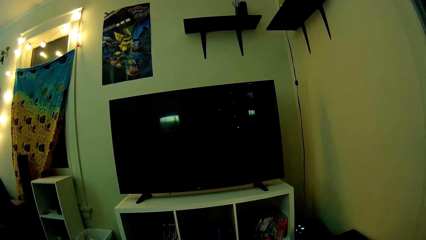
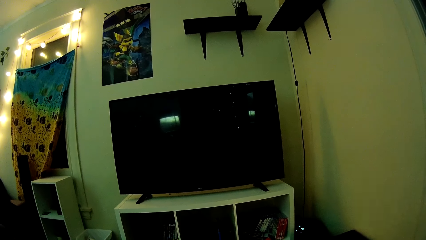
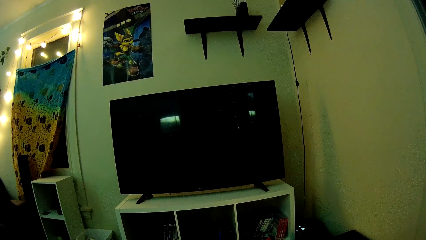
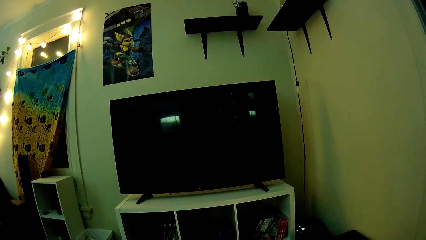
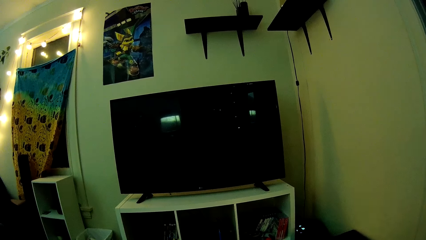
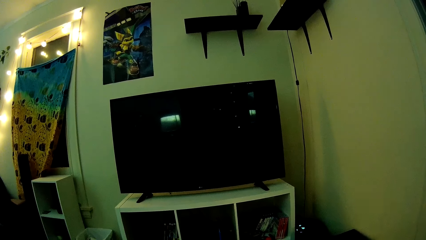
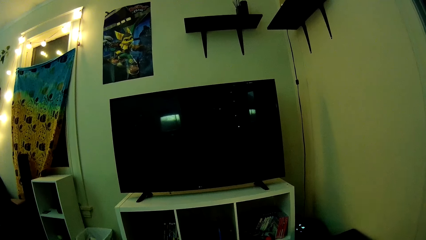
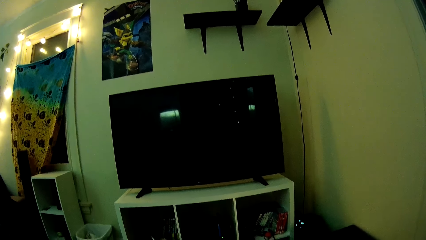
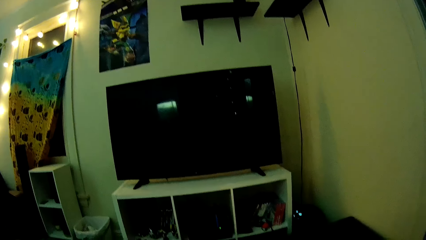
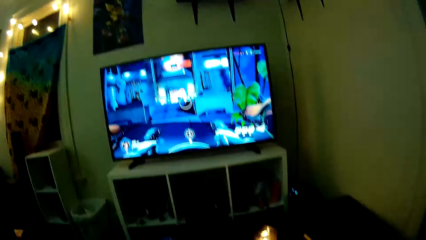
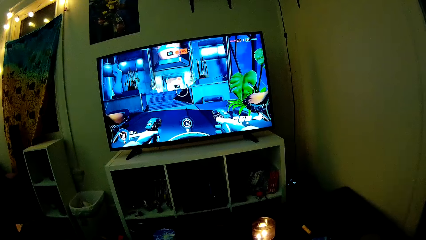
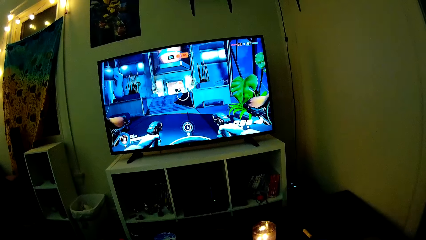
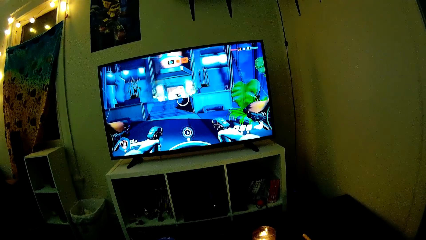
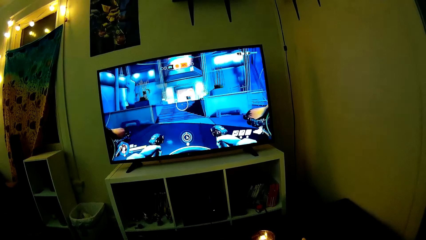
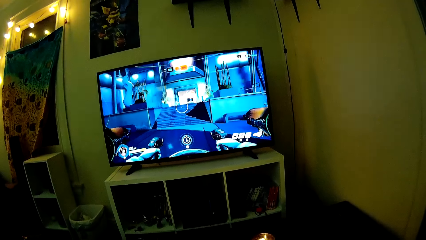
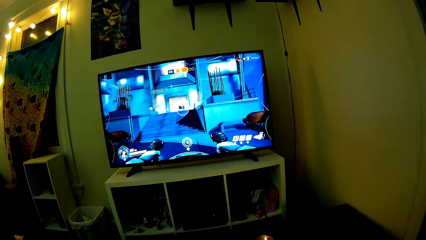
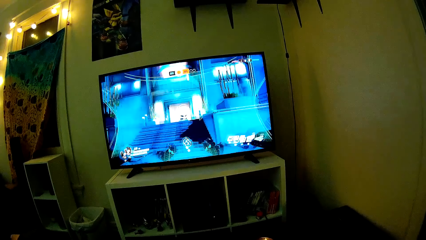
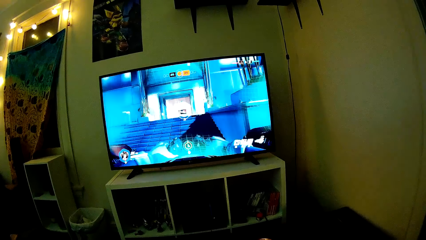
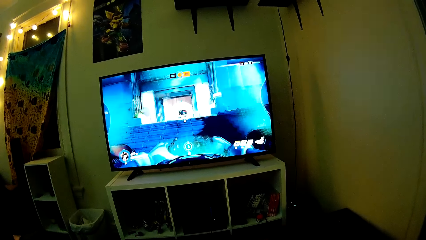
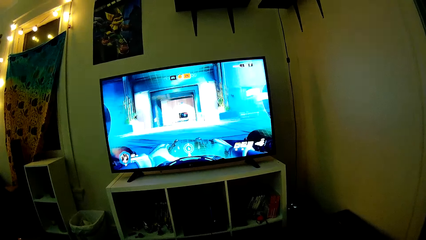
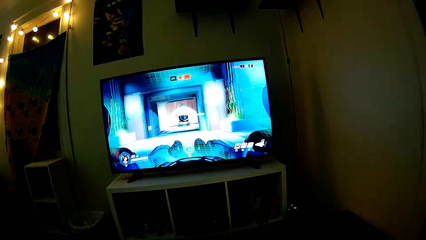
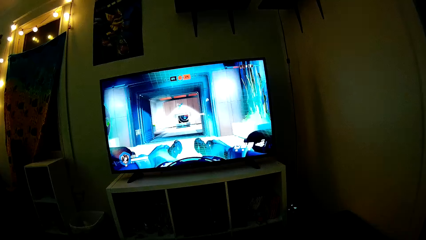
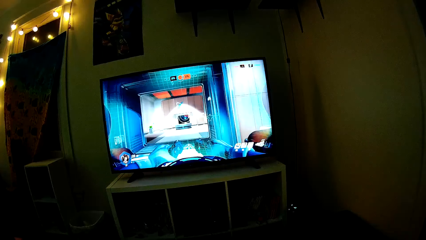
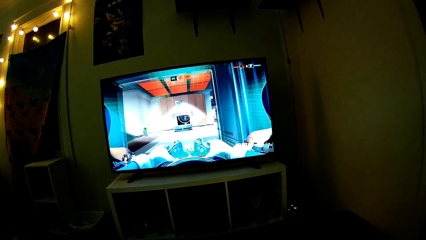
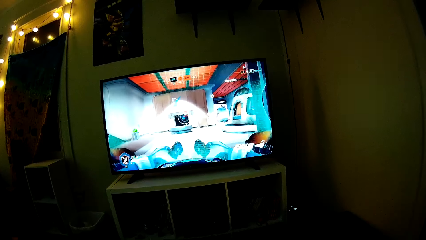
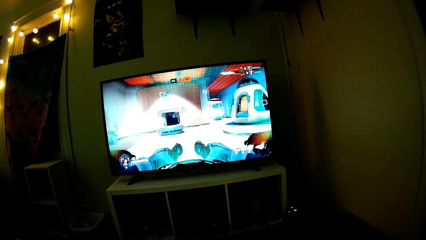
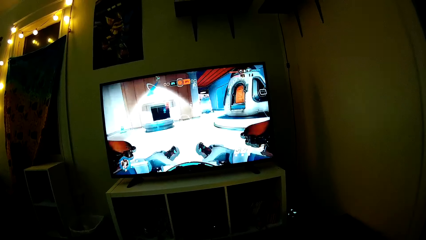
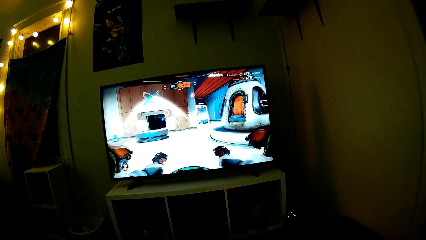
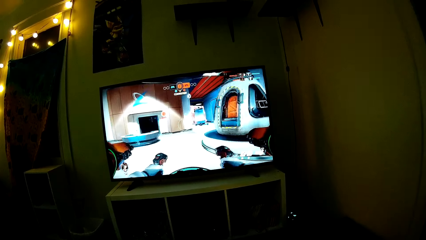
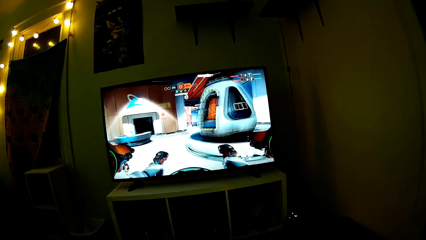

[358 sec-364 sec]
The camera wearer plays PlayStation TV.

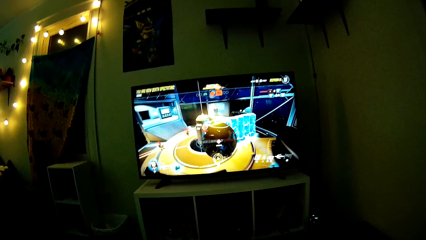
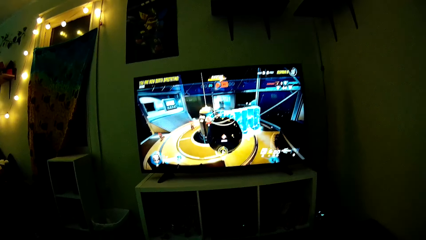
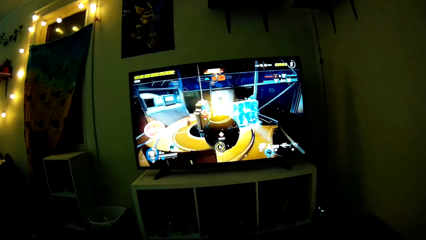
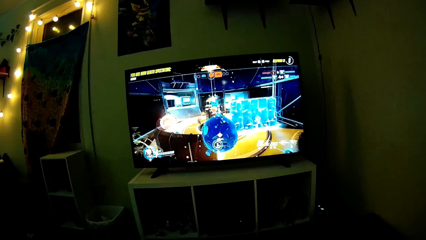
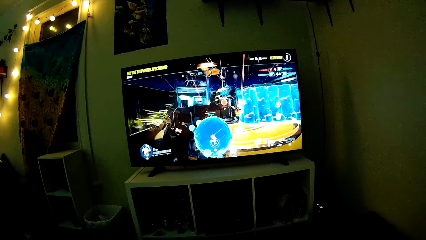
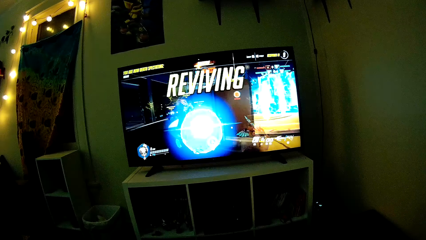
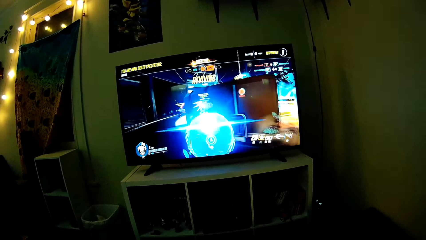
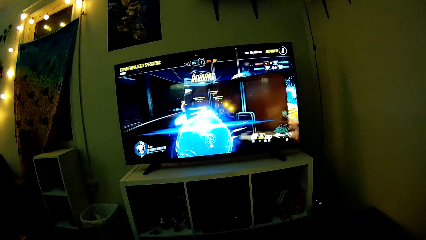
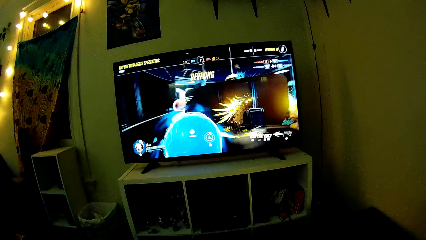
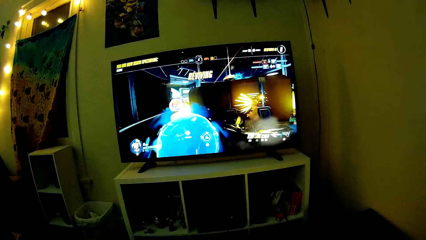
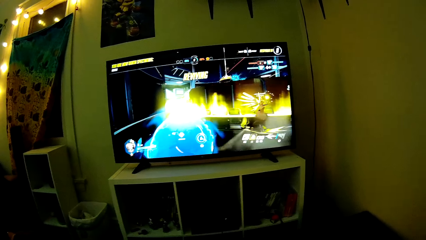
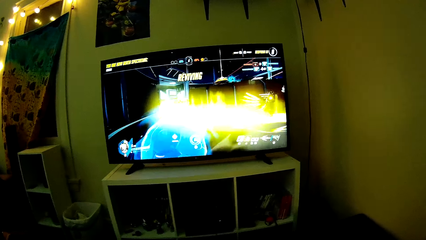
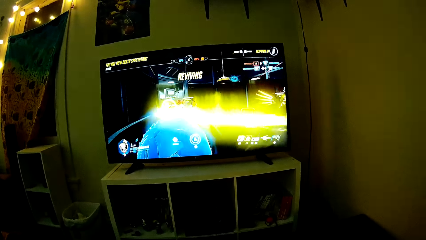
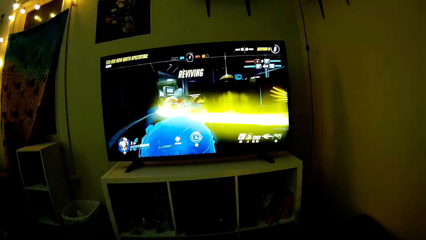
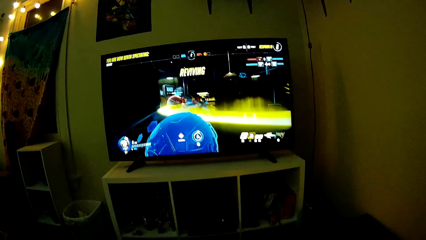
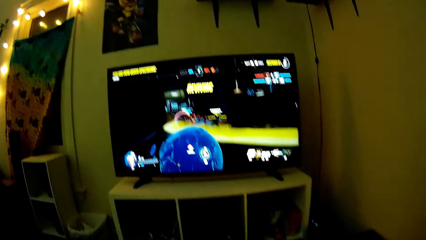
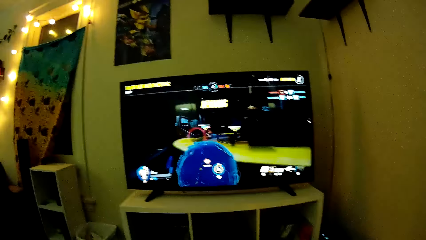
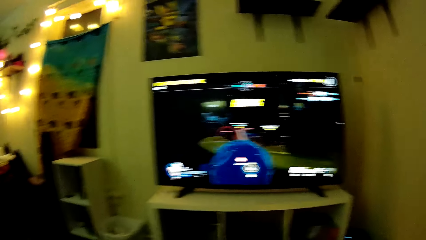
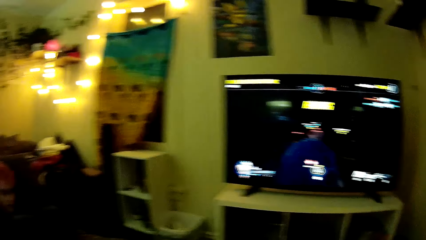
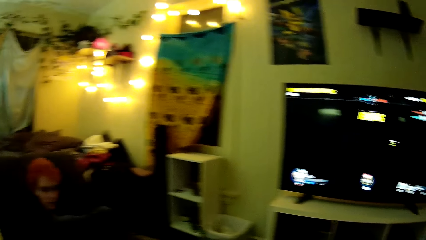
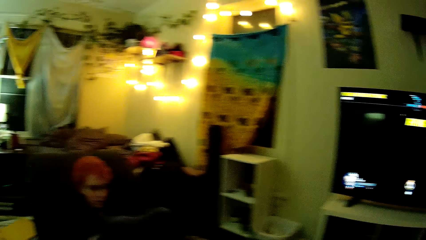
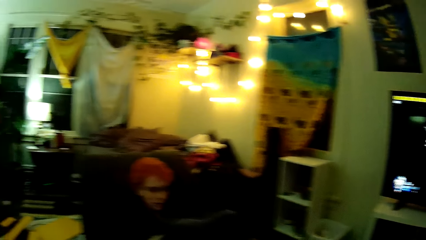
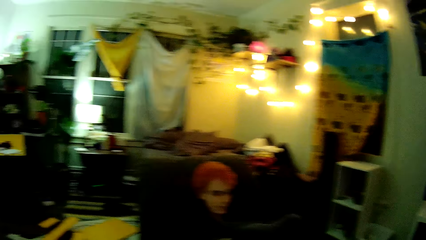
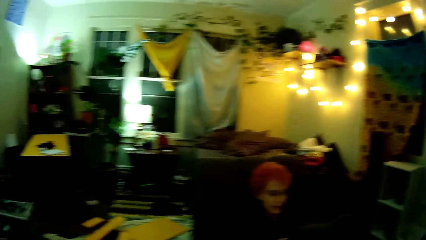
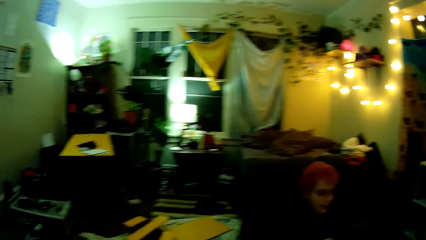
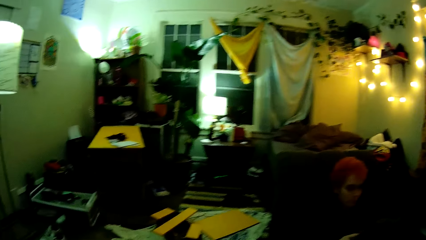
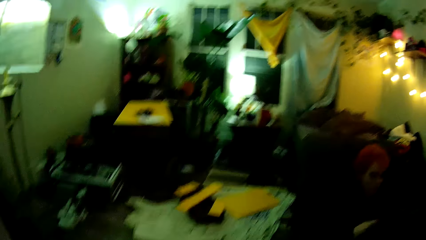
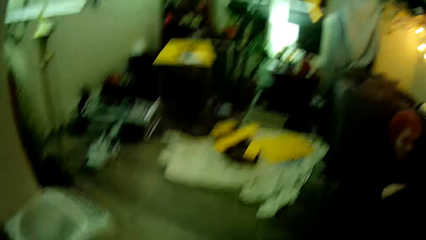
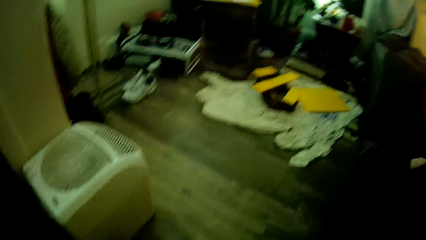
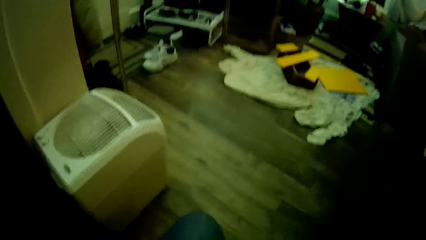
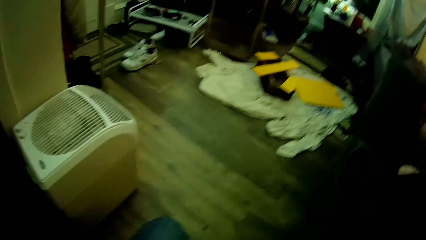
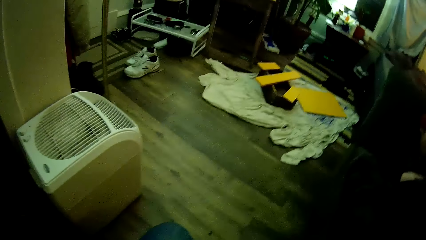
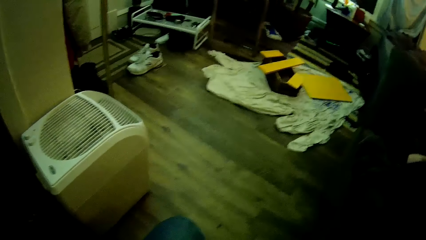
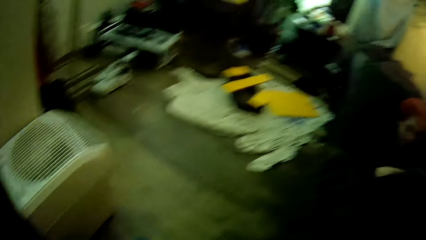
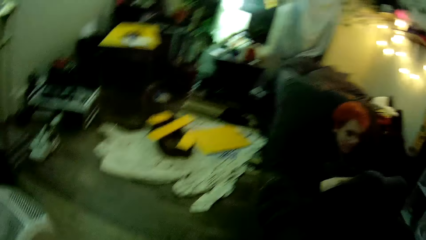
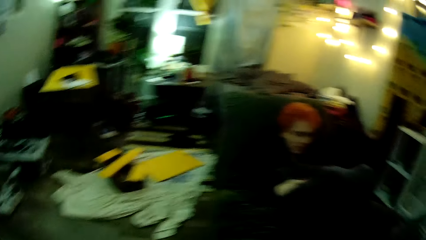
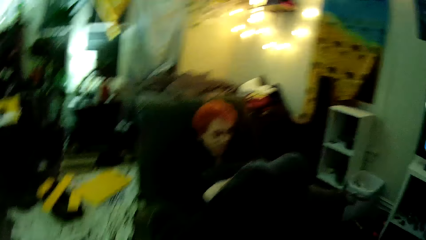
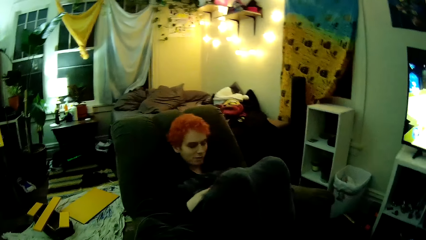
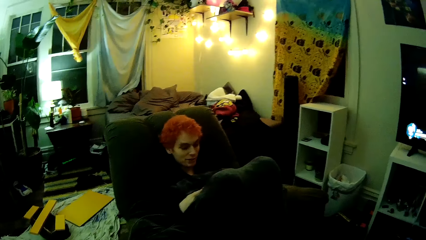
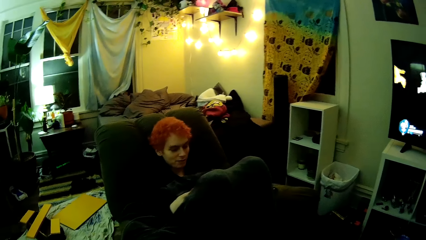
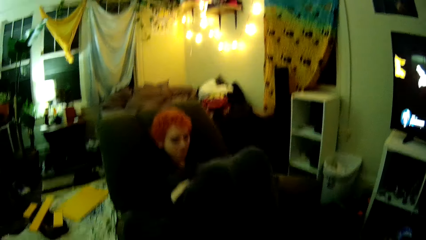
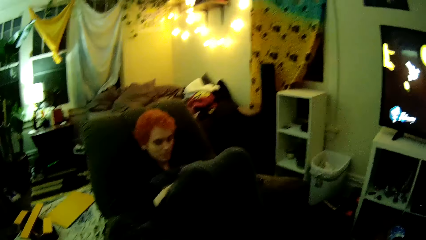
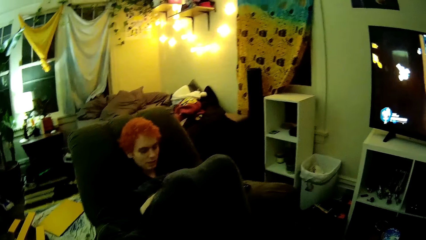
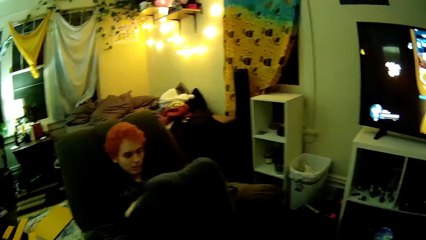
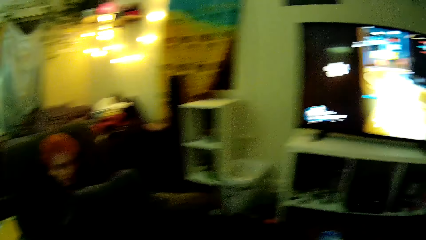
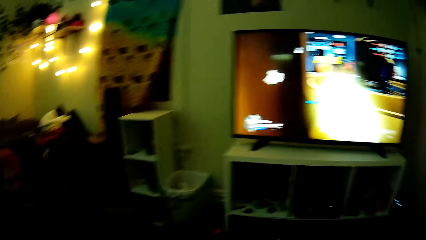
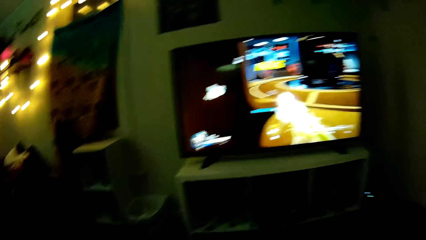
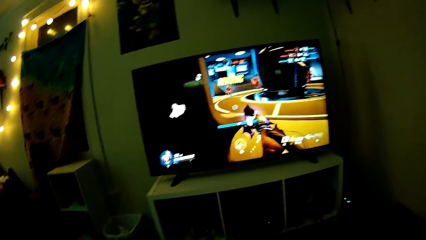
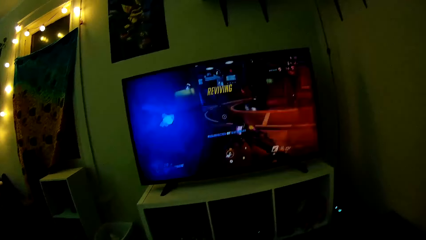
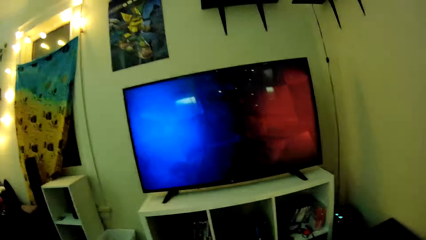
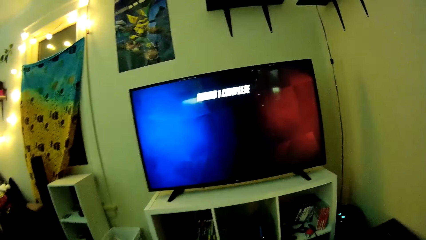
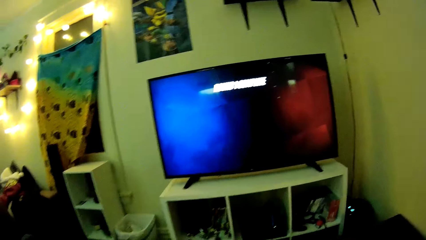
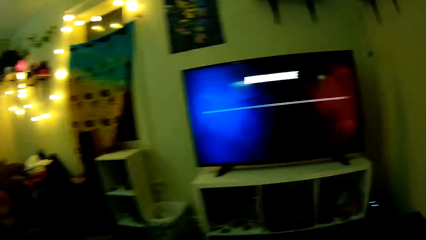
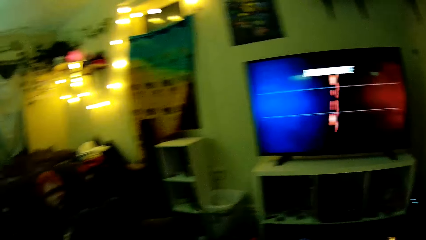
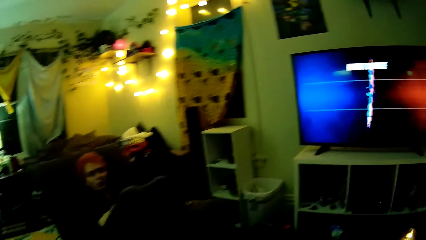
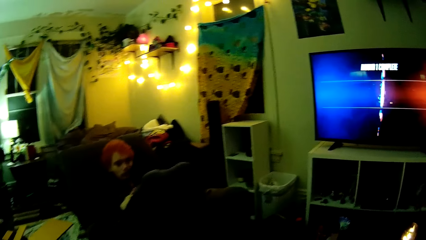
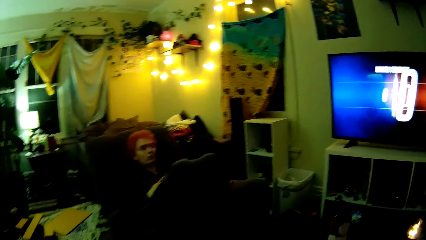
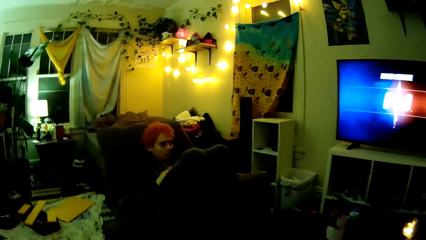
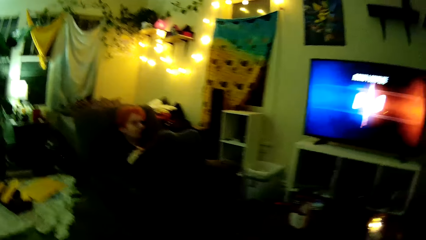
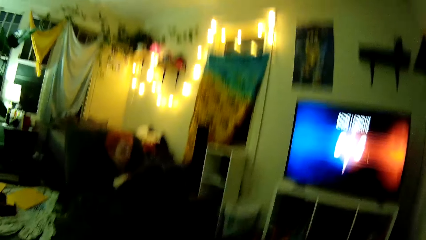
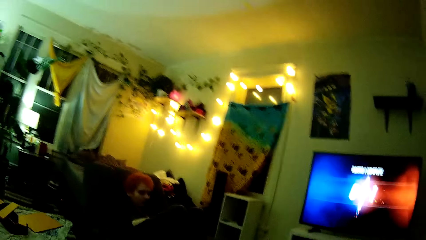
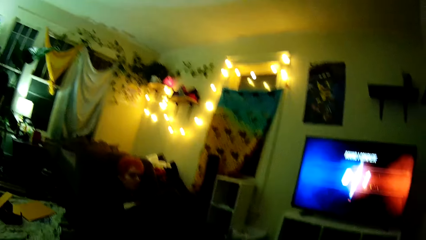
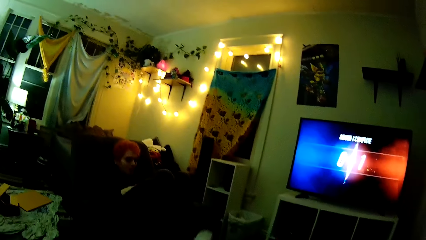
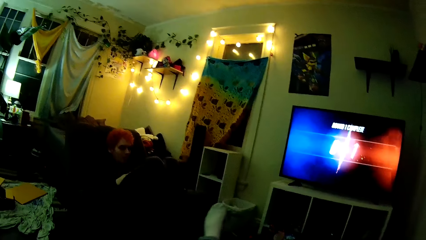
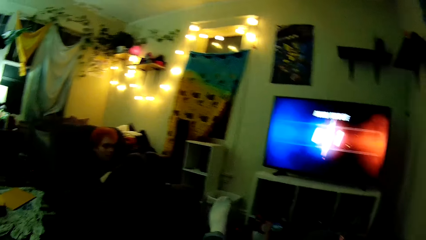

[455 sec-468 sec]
The camera wearer turns around the house. They look around the house. They dialogue with a man. They play PlayStation TV. They dialogue with the man.
